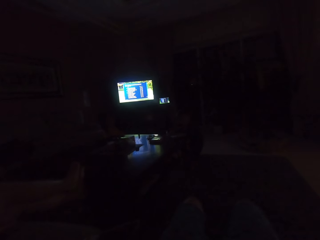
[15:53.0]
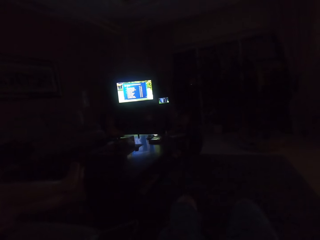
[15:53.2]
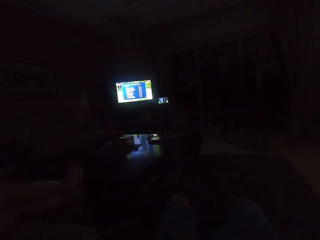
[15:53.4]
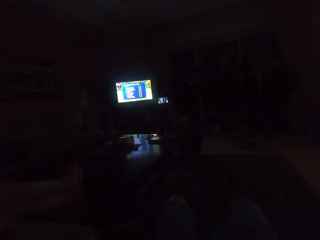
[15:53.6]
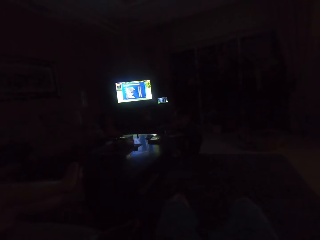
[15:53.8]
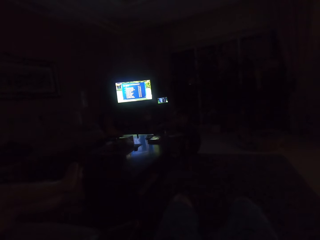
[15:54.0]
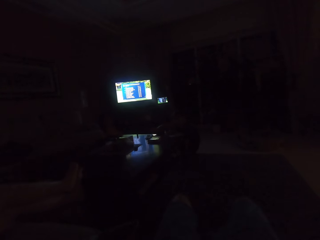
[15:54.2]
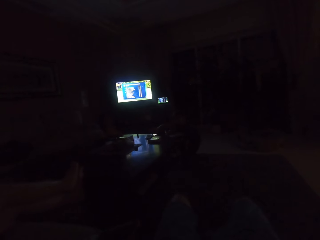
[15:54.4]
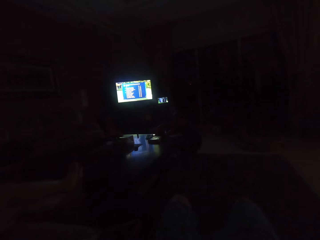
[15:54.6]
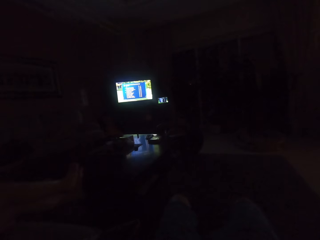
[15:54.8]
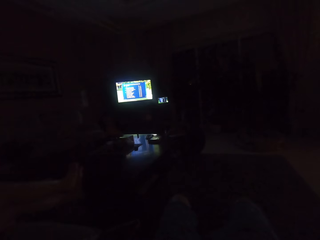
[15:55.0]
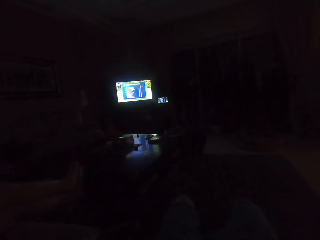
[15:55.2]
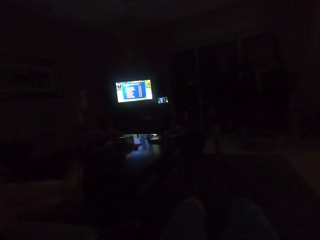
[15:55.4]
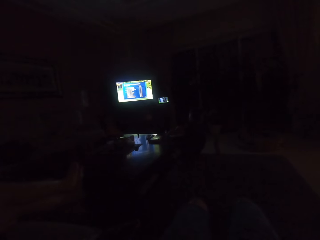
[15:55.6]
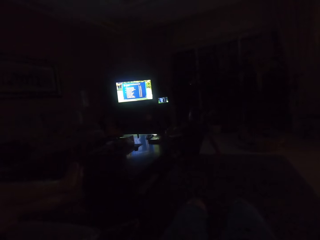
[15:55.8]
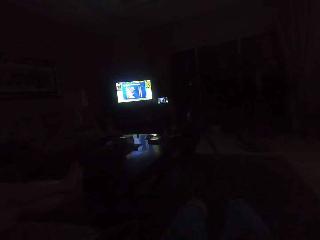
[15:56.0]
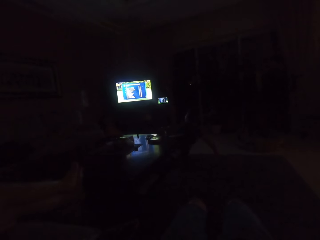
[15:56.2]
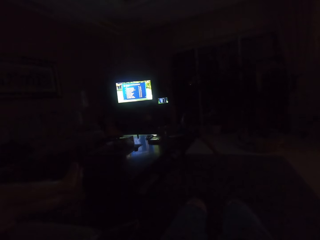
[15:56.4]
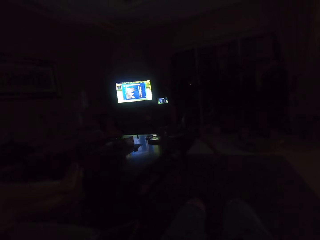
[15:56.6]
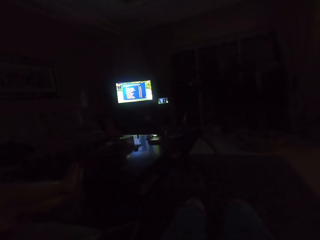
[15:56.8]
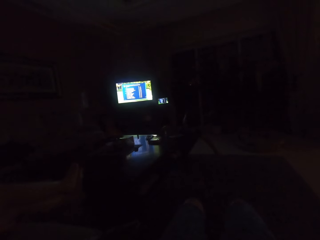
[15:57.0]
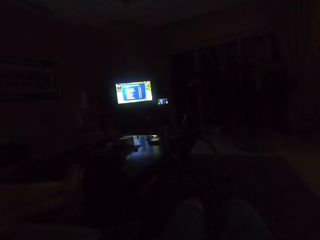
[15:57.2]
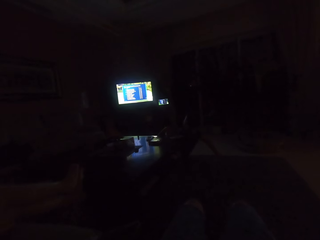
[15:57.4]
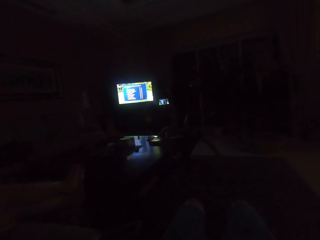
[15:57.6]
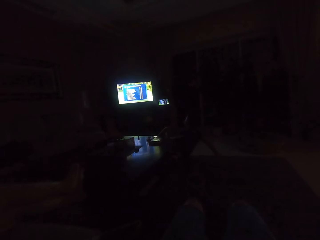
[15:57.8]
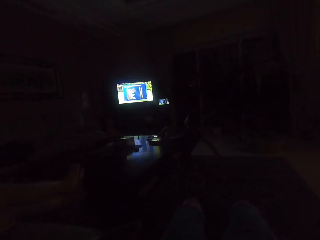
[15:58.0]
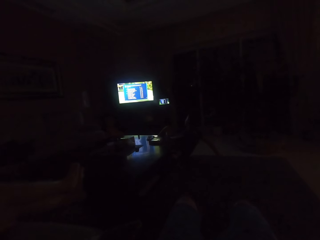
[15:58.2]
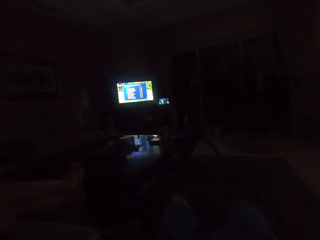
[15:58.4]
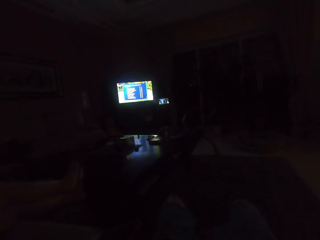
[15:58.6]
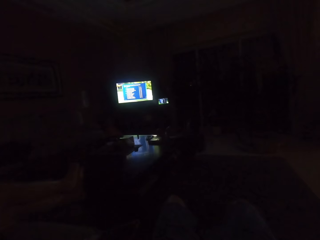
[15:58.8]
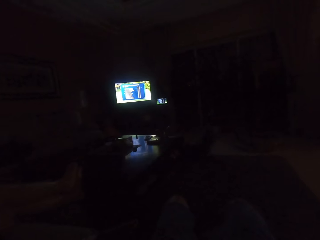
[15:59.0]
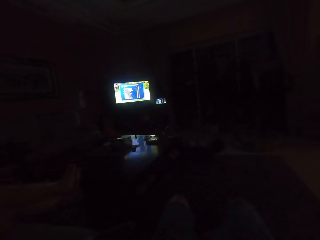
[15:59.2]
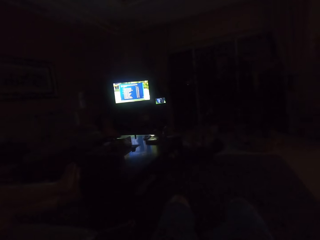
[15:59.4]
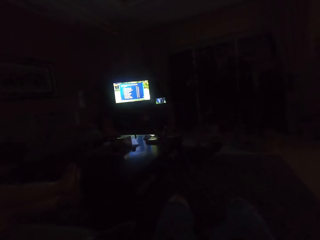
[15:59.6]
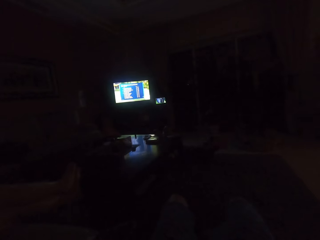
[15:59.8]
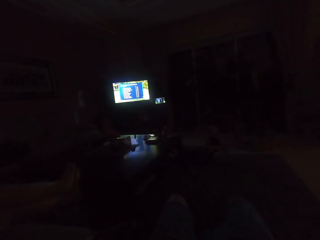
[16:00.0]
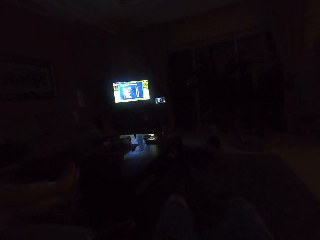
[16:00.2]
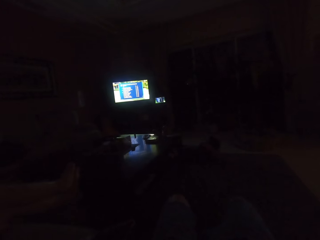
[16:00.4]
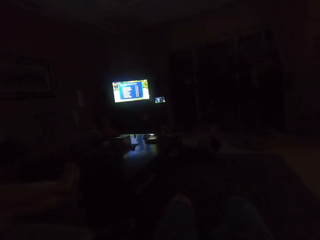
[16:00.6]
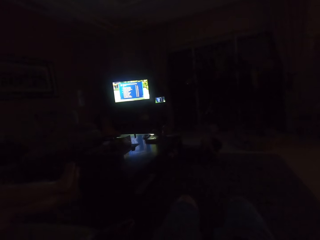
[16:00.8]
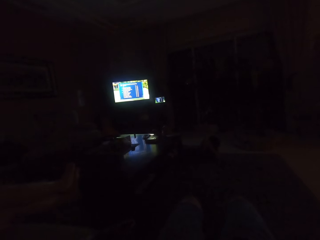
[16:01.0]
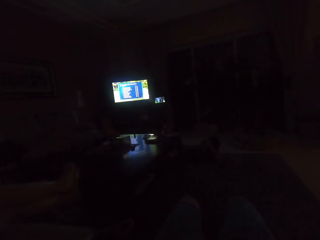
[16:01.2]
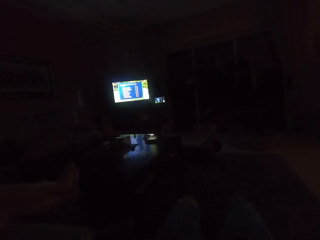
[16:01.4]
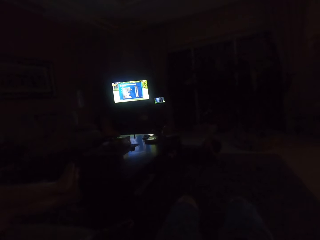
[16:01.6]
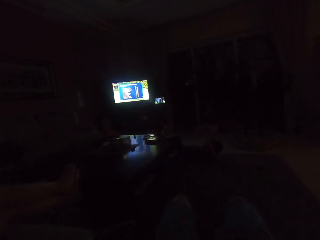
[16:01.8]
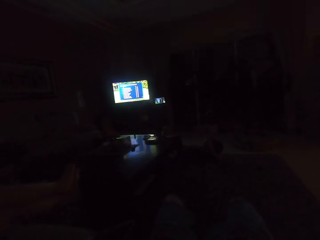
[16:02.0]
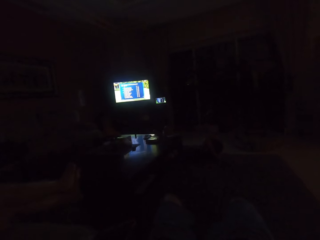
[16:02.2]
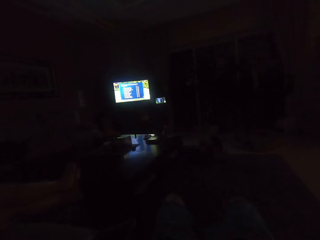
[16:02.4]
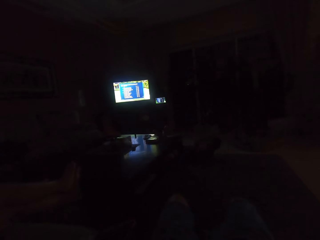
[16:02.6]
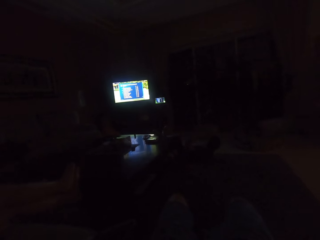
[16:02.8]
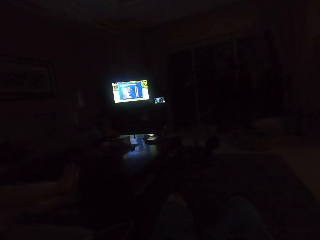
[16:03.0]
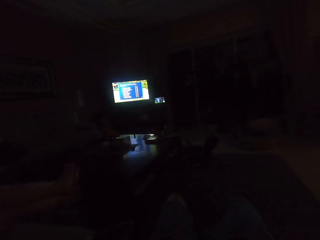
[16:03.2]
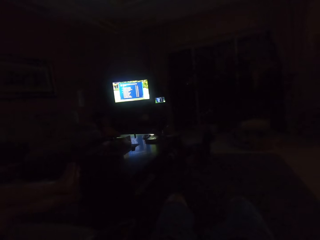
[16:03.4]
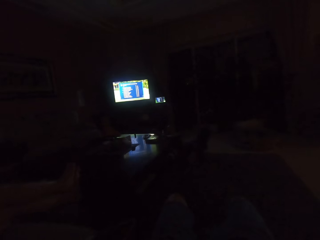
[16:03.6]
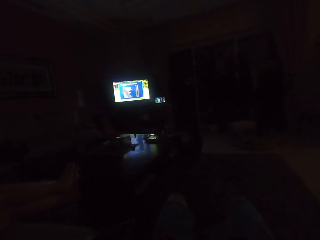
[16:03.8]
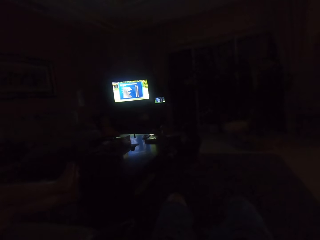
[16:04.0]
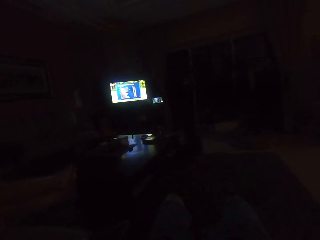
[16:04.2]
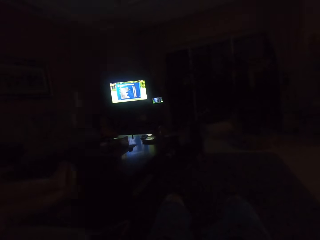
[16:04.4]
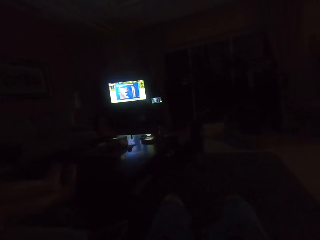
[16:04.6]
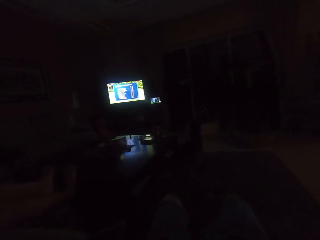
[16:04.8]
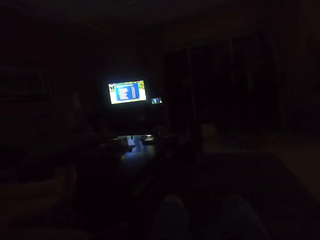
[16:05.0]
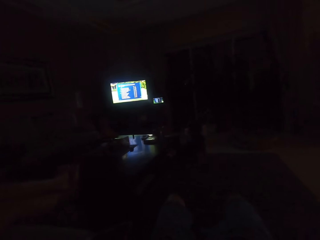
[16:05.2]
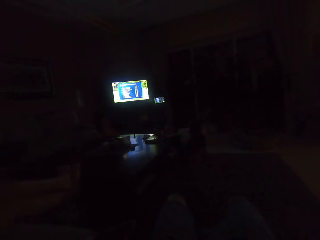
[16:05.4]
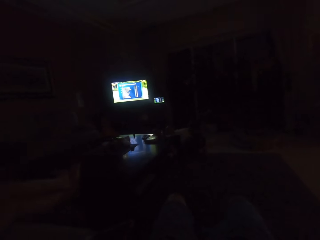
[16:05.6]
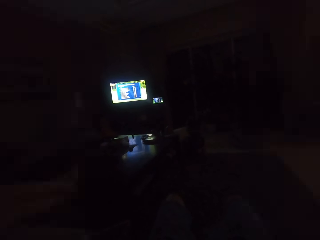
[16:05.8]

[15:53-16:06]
A man lays on the floor. The camera wearer watches the television.

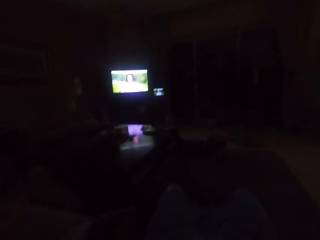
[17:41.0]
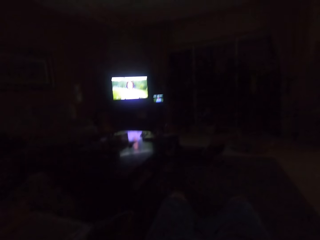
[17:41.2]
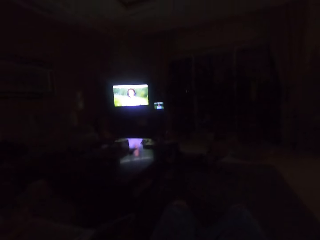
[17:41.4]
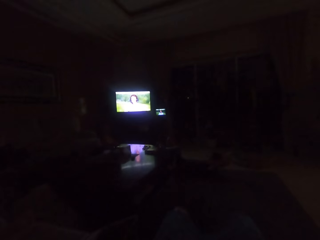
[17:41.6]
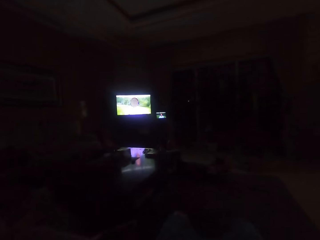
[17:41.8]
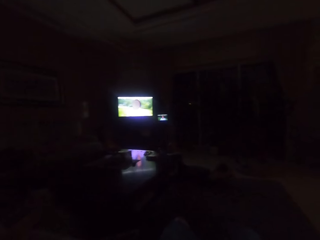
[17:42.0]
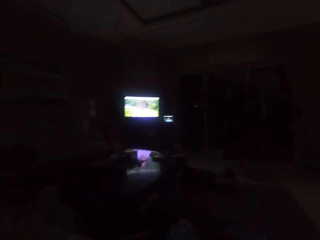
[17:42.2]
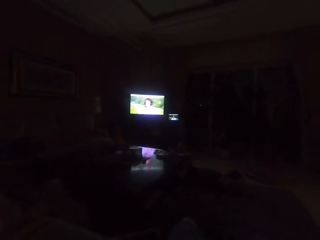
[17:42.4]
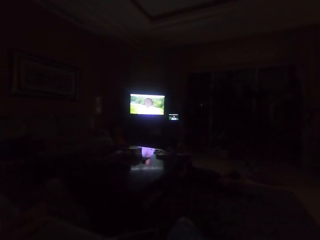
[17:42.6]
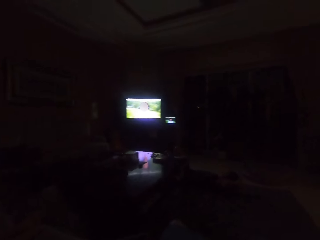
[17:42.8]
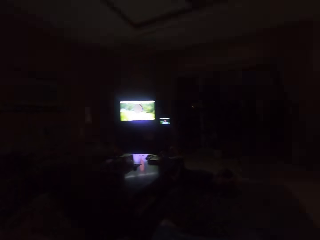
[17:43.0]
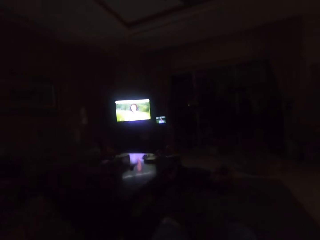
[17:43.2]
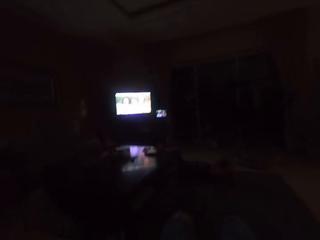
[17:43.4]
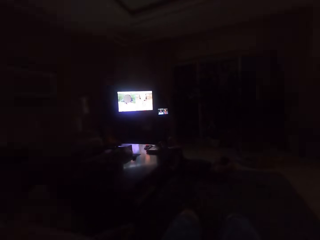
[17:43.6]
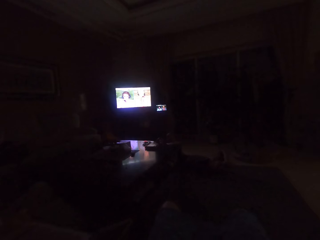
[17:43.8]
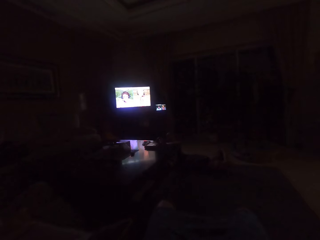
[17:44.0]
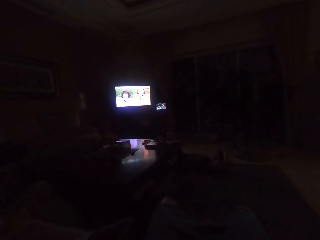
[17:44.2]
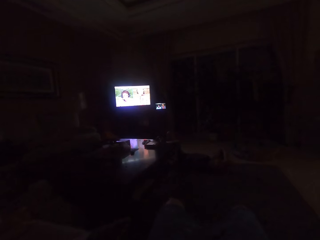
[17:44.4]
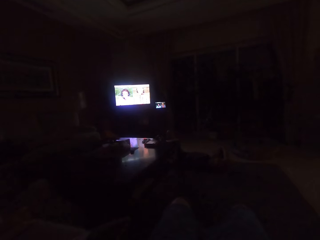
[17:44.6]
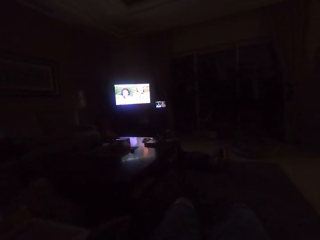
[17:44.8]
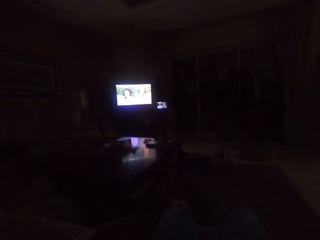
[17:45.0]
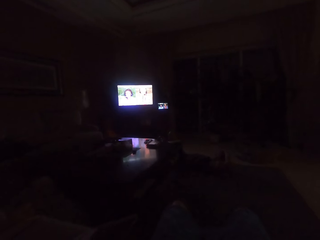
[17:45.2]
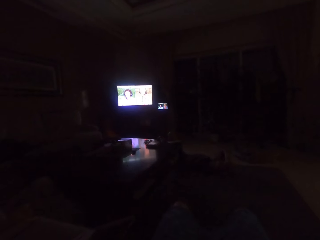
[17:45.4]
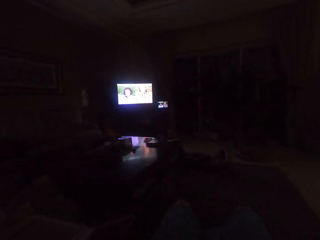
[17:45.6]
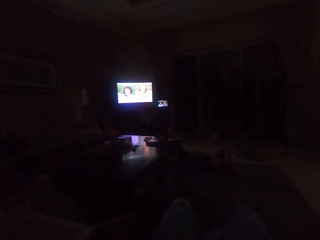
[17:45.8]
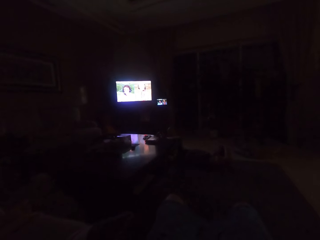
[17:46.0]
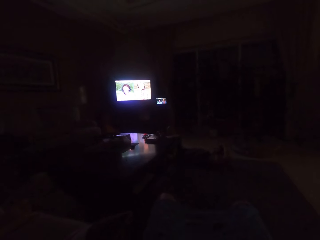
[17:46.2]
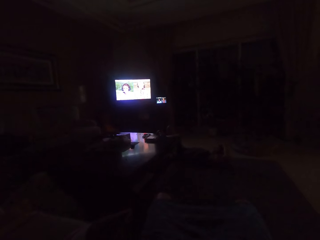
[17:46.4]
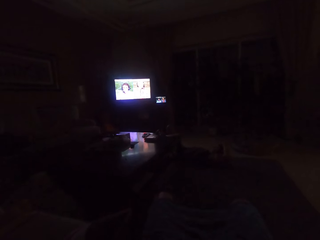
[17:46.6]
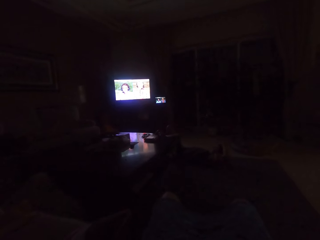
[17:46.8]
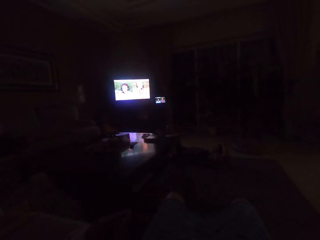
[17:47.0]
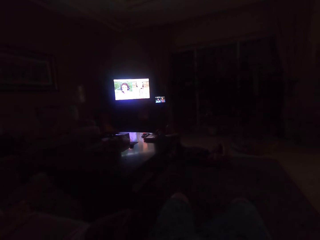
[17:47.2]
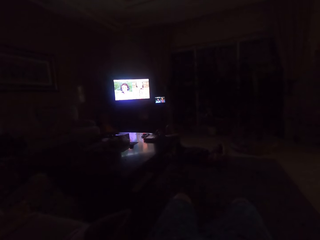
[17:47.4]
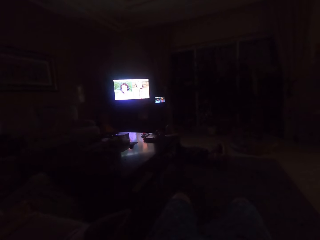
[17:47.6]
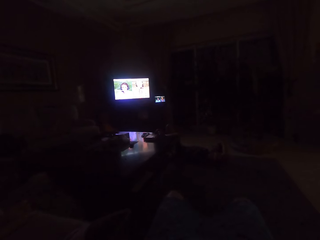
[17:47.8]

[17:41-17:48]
The camera wearer looks around the apartment. They watch the television.
